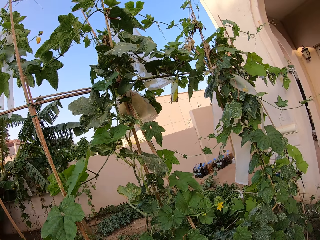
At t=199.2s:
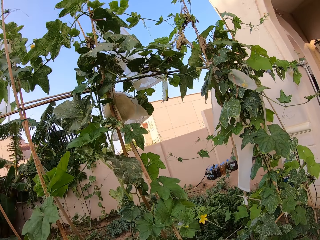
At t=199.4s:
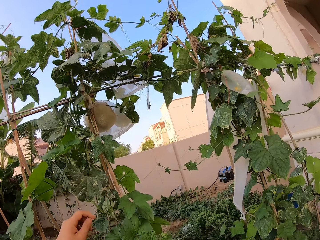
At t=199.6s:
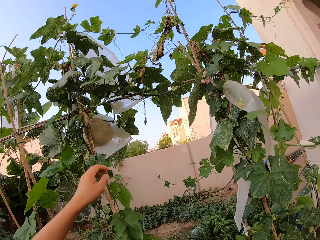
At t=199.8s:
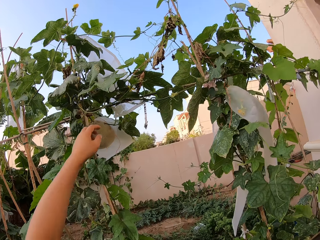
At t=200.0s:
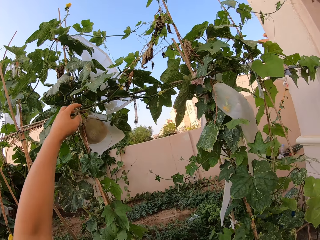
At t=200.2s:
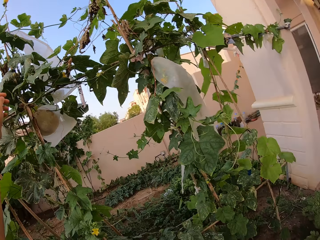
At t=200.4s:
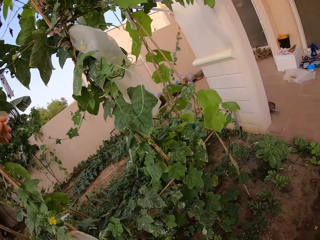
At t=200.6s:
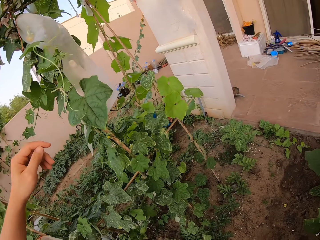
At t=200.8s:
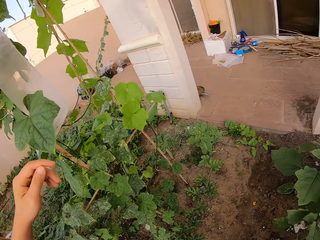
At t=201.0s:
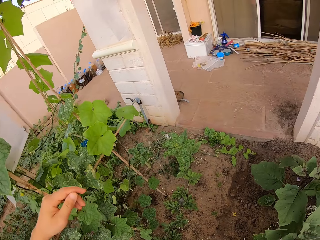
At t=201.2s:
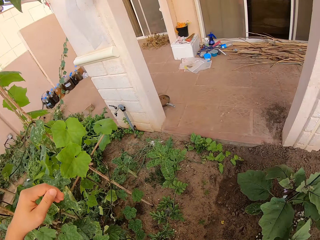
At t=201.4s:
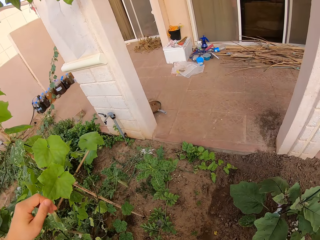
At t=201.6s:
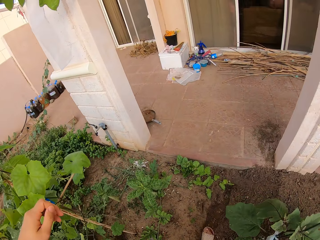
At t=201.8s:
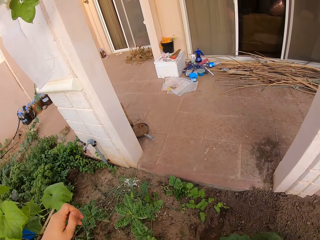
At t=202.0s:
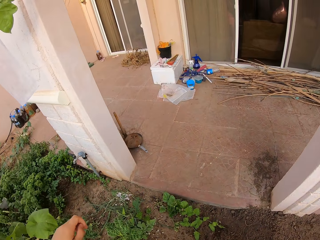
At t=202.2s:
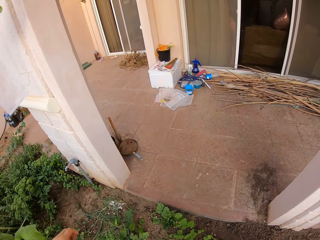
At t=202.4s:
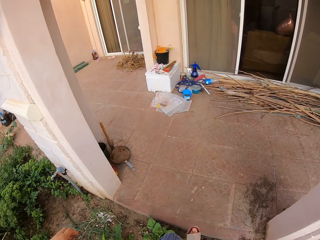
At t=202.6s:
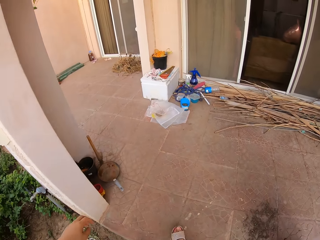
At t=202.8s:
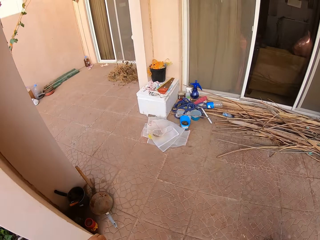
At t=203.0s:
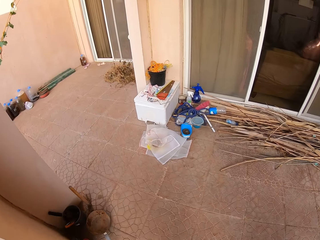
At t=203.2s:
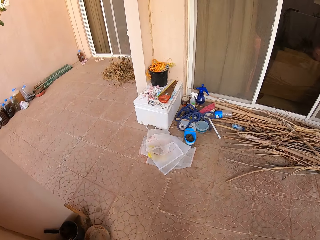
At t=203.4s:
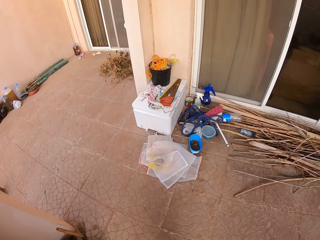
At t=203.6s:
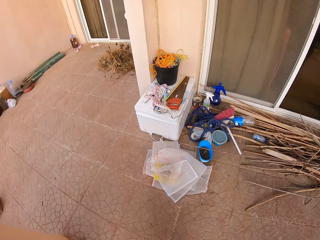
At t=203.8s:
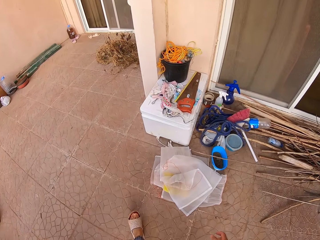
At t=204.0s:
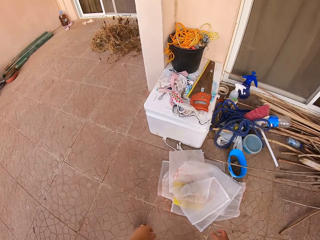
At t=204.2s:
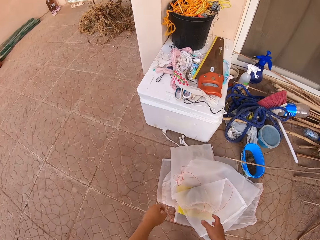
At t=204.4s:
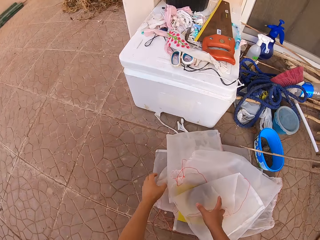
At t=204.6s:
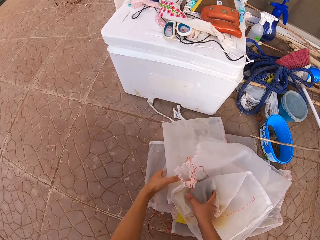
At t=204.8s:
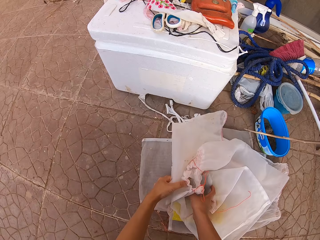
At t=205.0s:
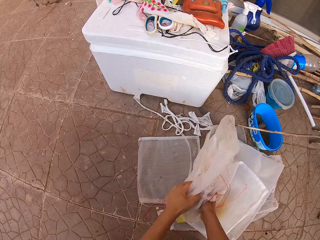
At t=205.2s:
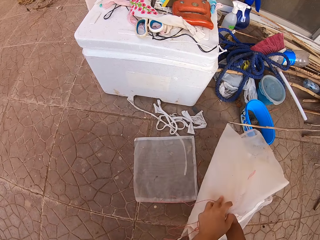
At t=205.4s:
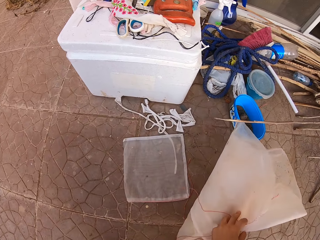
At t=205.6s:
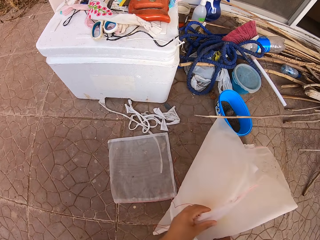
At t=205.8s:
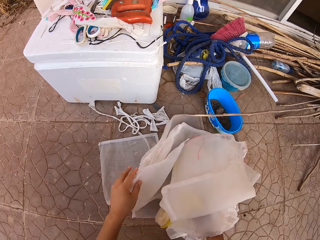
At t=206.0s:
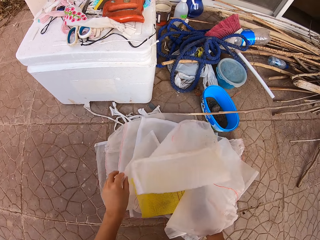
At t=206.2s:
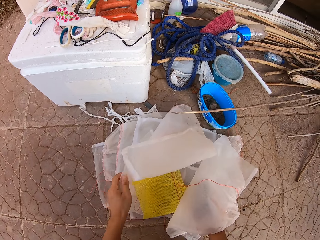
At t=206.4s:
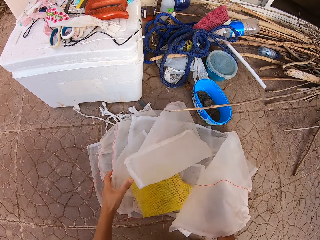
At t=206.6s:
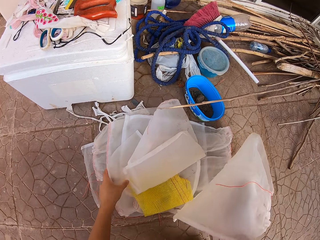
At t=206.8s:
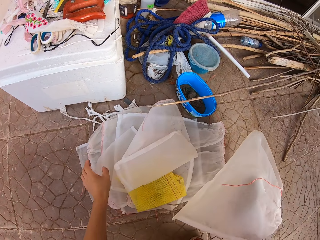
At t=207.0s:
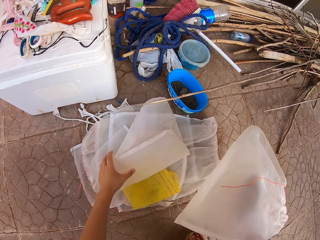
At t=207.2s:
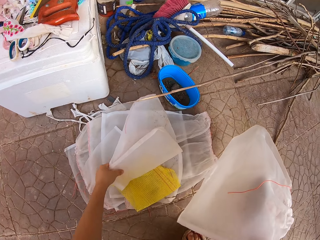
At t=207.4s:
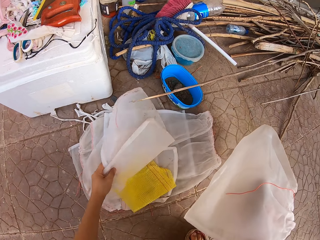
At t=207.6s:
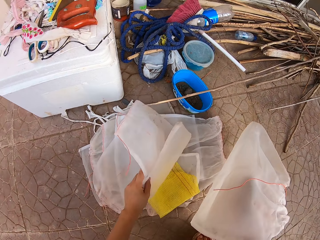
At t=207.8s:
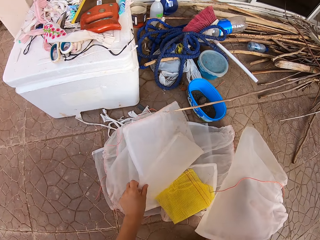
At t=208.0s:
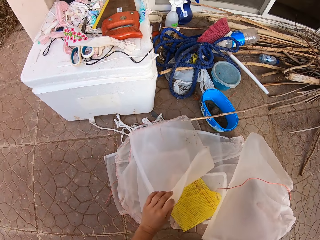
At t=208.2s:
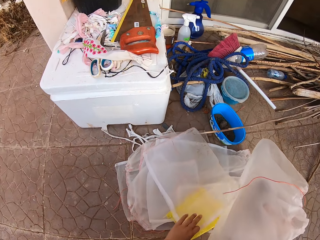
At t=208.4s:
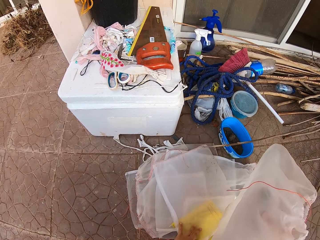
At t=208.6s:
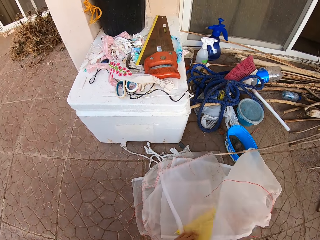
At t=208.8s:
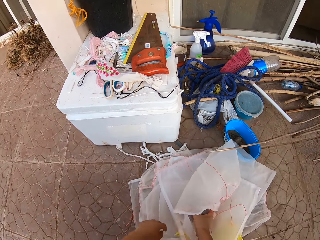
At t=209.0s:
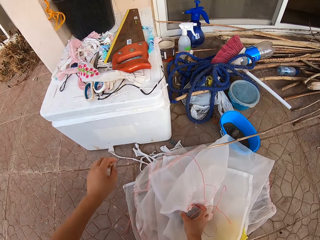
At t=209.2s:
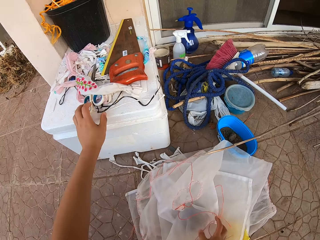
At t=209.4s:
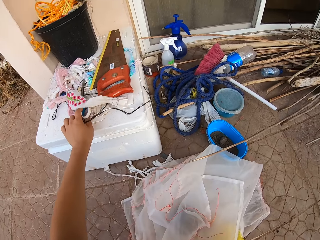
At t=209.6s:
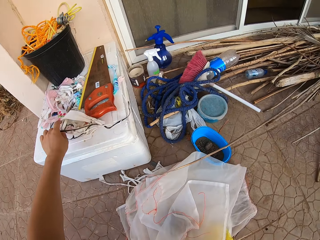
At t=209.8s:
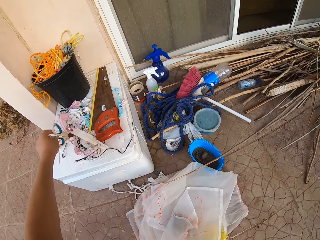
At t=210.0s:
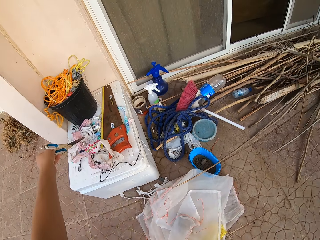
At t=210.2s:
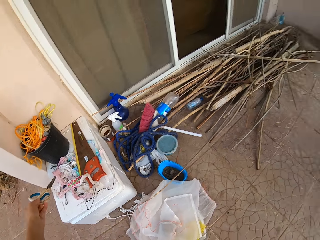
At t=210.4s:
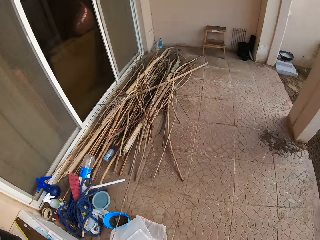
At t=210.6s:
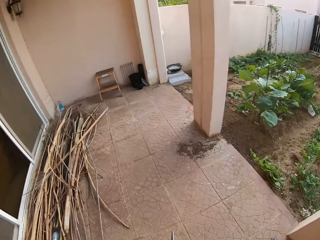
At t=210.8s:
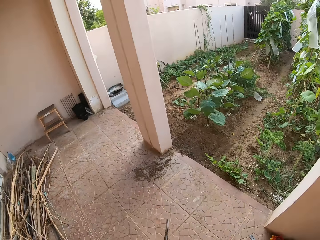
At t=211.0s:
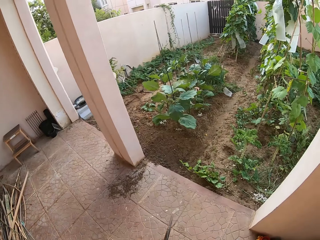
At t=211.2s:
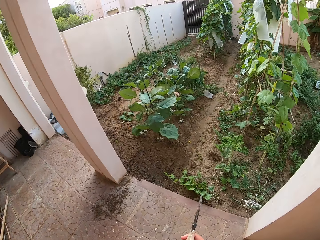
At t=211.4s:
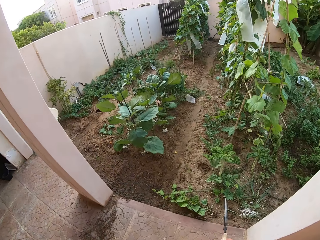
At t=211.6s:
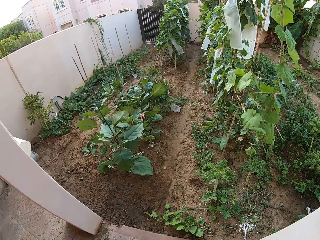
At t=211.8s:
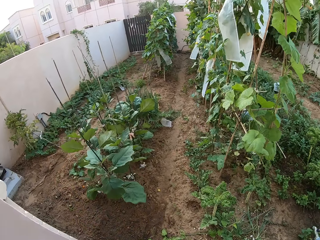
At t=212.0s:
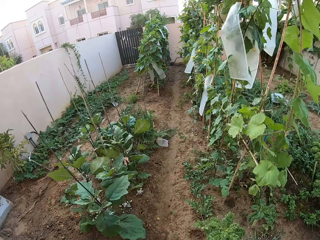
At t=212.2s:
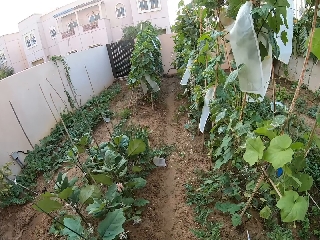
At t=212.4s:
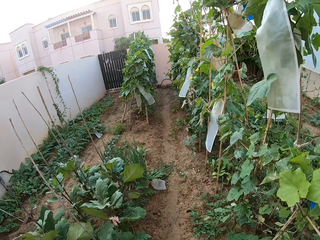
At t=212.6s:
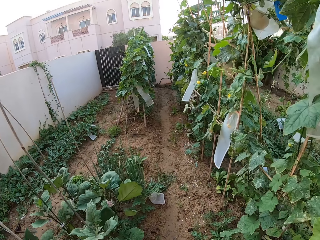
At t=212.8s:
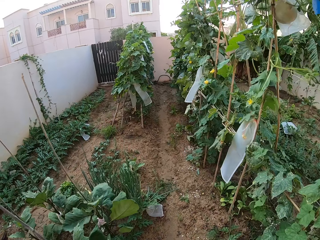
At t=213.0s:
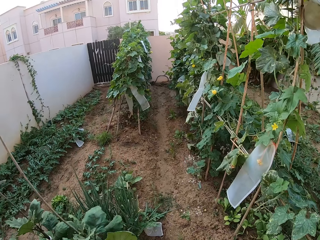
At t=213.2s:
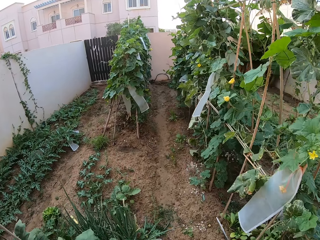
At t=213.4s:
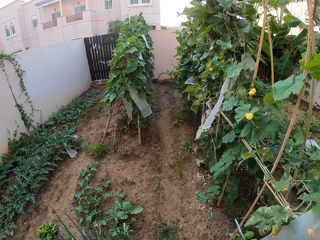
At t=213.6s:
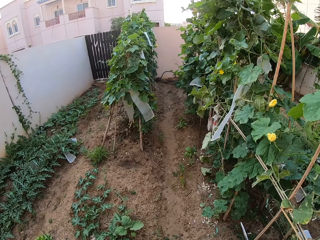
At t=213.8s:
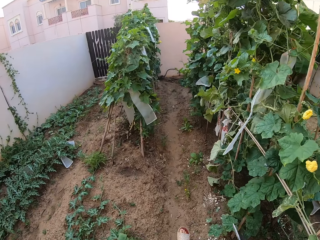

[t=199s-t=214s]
The camera wearer clasps a hand up. They trek around the ridged gourd plant garden. They bear transparent polythene bags on the corridor floor. They pick up the scissors on the floor. They glean the pair of scissors on a white ice cooler box. They stare around. They trek around the ridged gourd plant garden.

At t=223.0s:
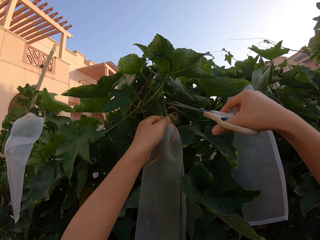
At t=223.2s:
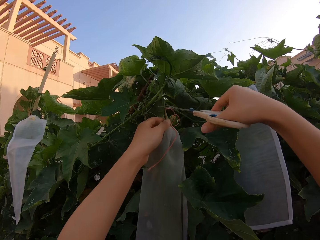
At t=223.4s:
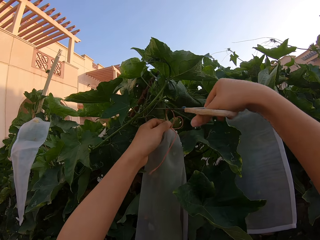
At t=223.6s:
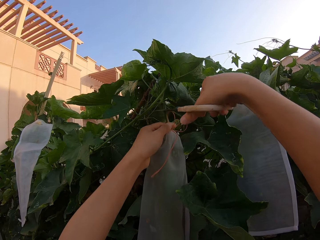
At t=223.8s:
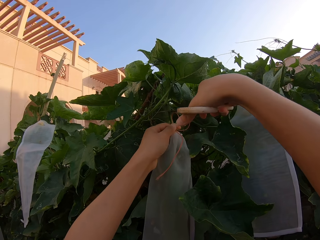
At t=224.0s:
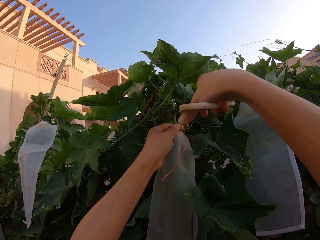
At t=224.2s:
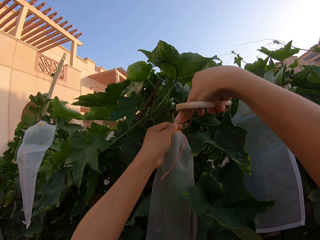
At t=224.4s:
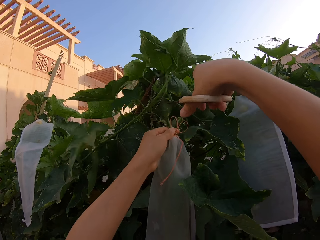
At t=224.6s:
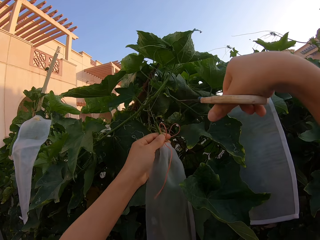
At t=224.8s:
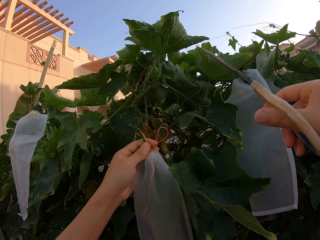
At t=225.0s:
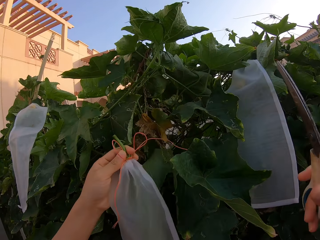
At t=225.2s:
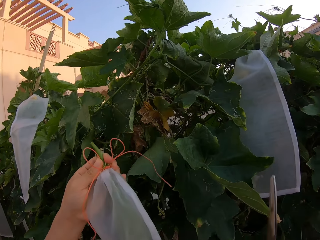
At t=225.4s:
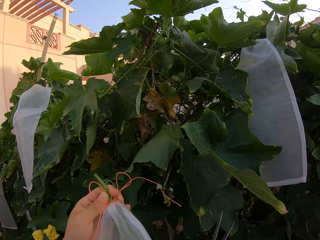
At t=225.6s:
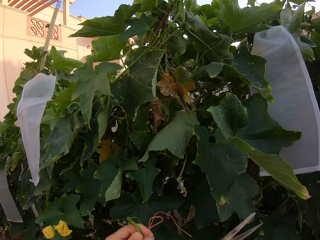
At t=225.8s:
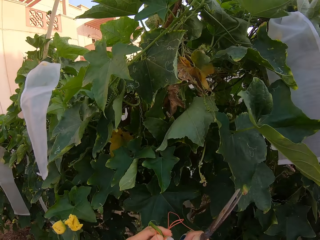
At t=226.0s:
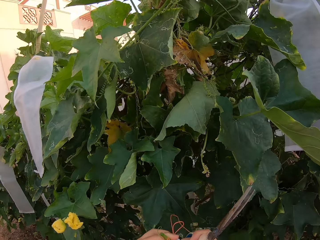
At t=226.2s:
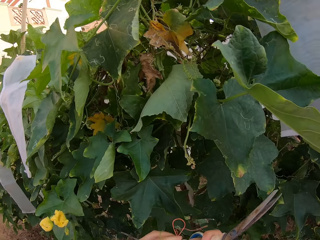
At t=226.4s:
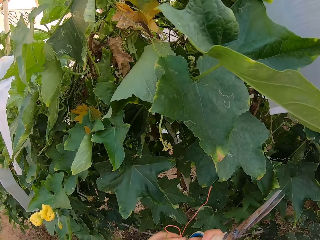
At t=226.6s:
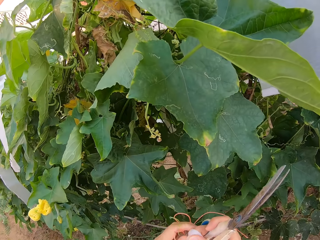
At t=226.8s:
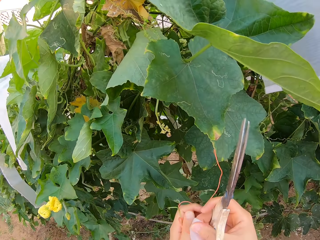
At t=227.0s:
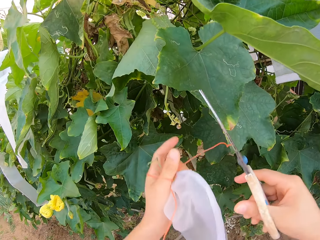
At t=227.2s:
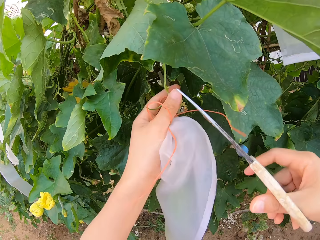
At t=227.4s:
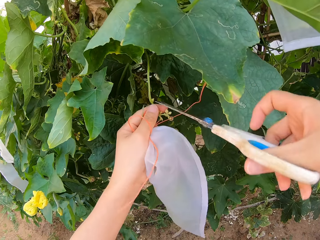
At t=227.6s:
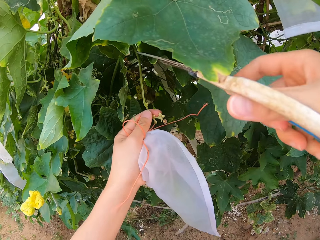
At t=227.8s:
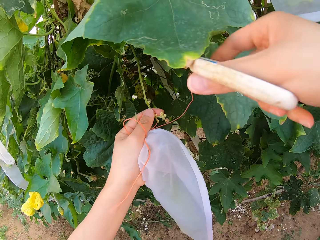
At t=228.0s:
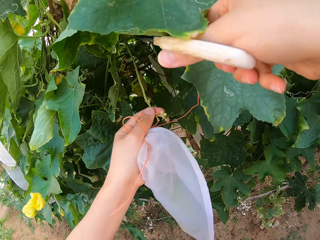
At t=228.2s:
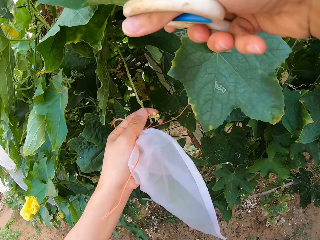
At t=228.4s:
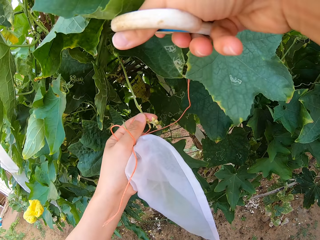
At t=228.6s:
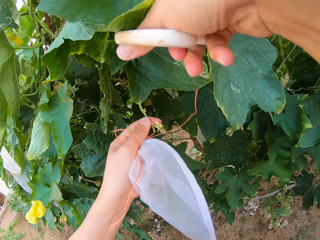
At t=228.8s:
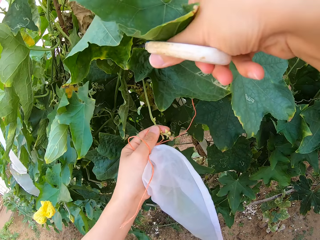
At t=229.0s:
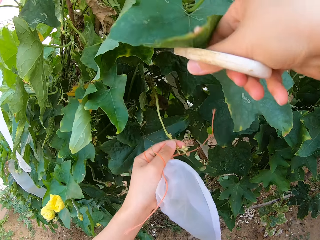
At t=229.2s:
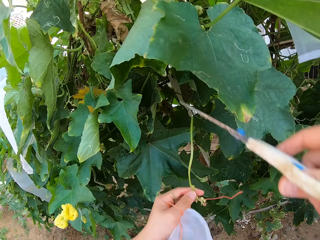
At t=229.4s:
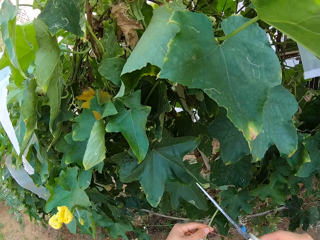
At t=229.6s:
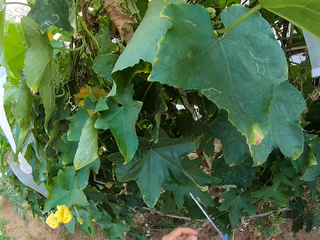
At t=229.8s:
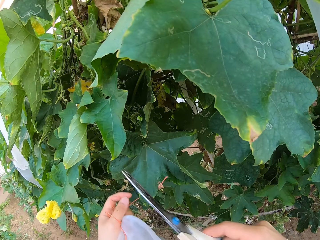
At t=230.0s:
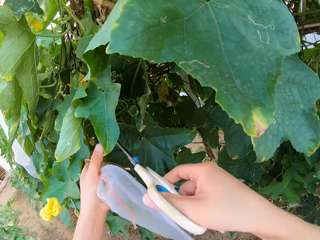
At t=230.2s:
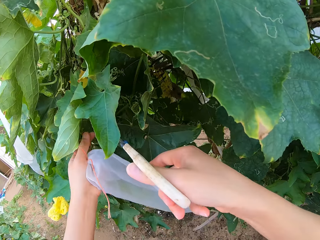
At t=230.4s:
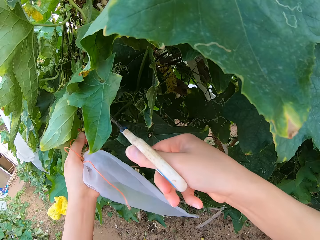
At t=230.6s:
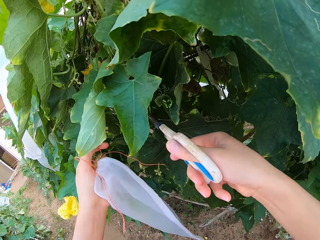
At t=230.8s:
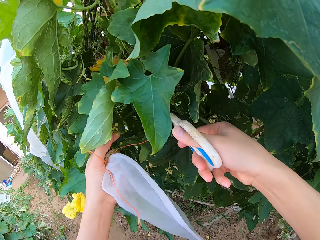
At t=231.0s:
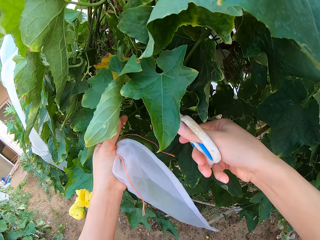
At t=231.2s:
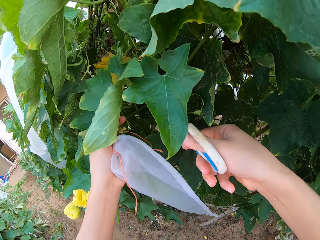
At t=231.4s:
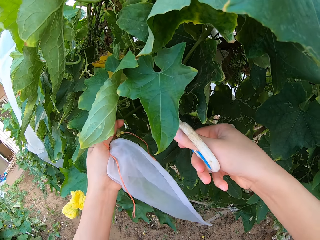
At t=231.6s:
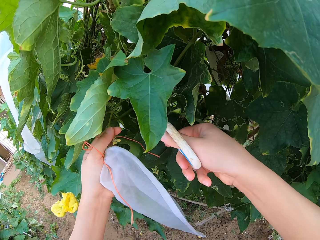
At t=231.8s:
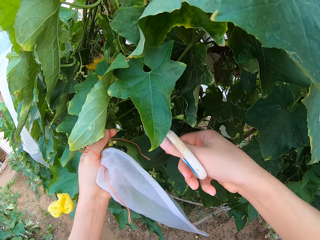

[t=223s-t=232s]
The camera wearer cuts the ridged gourd fruit stalk with a pair of scissors. They cut the ridged gourd flower stalk with the pair of scissors.
